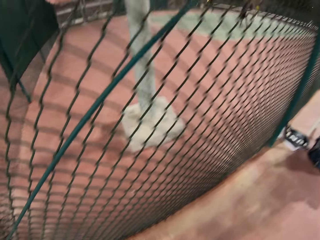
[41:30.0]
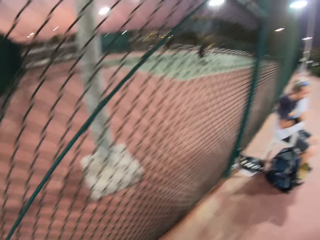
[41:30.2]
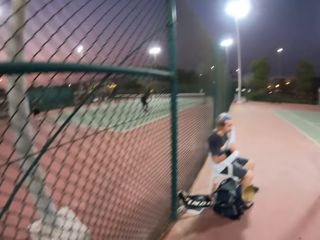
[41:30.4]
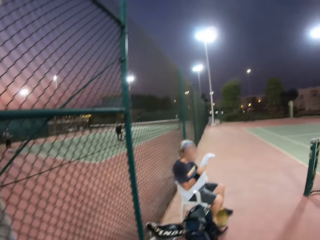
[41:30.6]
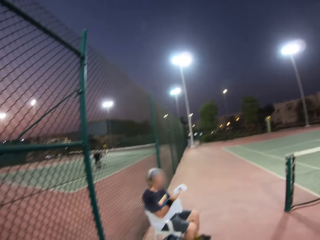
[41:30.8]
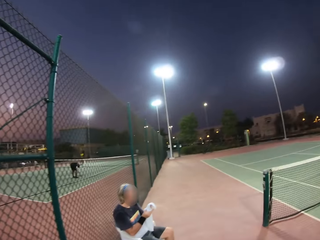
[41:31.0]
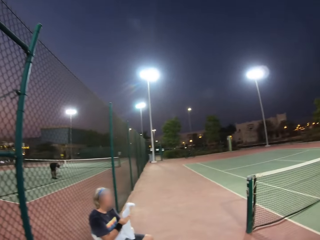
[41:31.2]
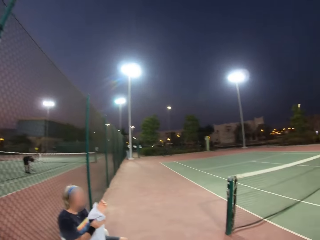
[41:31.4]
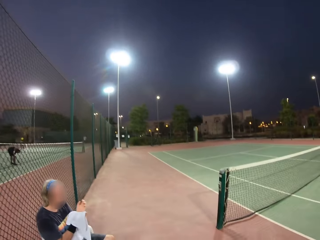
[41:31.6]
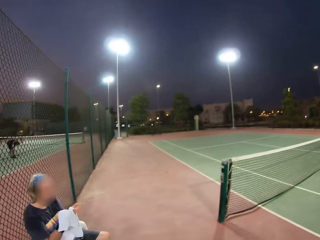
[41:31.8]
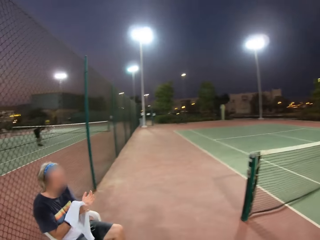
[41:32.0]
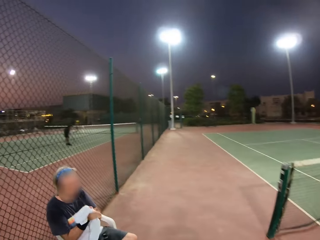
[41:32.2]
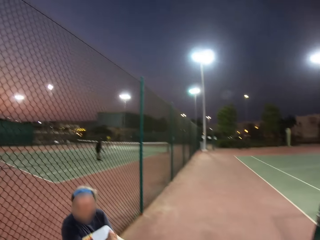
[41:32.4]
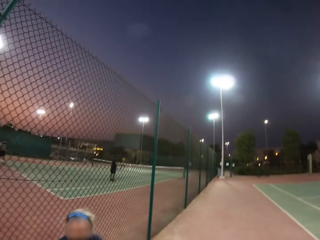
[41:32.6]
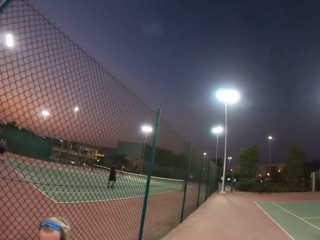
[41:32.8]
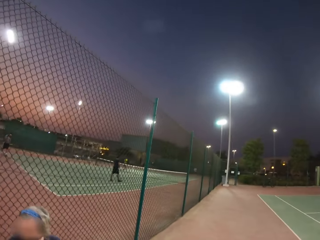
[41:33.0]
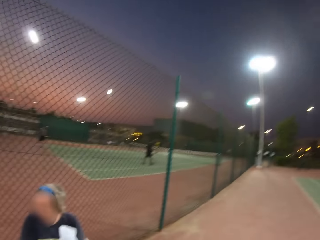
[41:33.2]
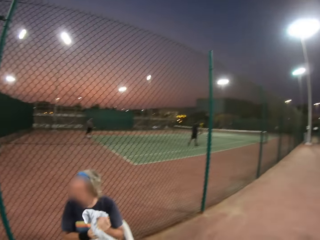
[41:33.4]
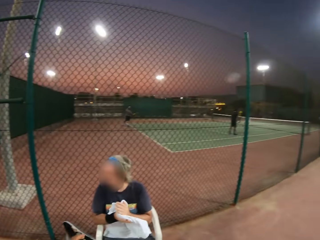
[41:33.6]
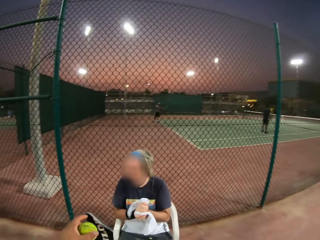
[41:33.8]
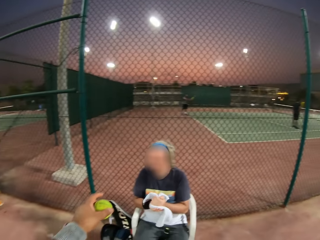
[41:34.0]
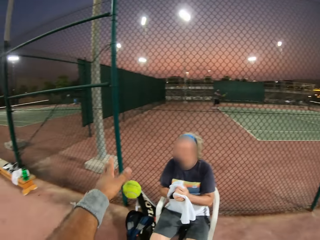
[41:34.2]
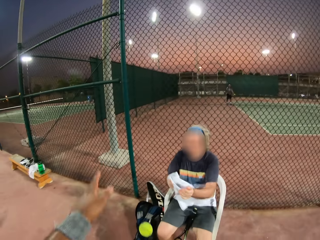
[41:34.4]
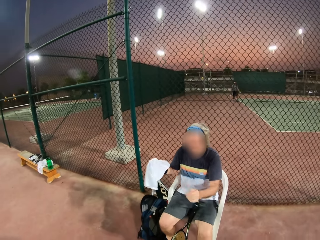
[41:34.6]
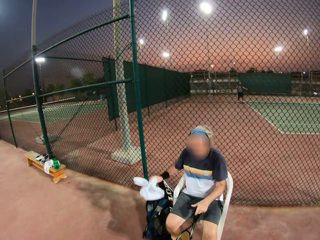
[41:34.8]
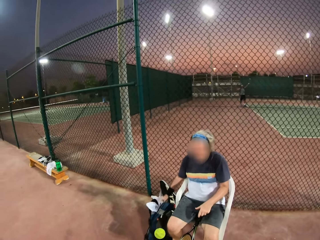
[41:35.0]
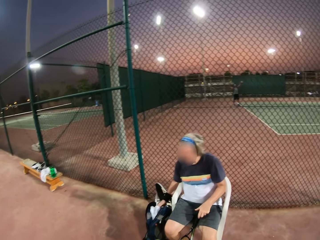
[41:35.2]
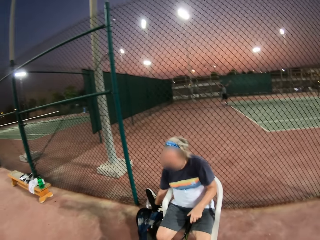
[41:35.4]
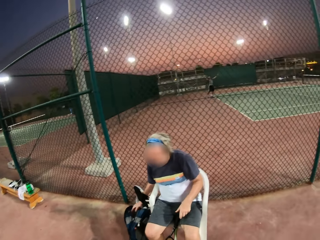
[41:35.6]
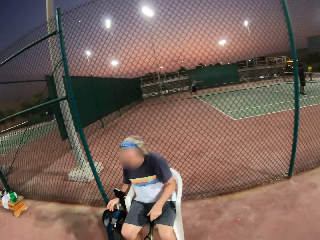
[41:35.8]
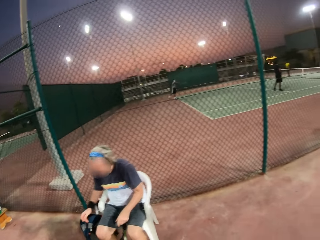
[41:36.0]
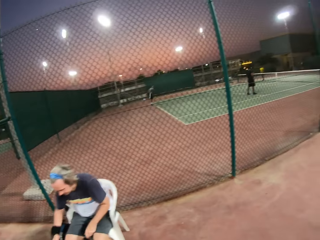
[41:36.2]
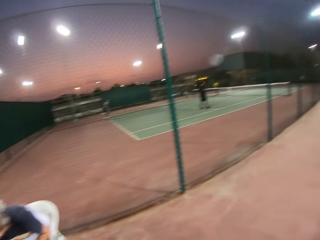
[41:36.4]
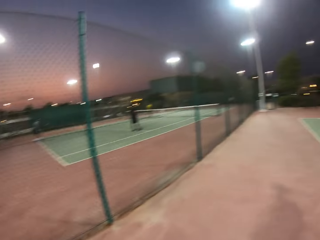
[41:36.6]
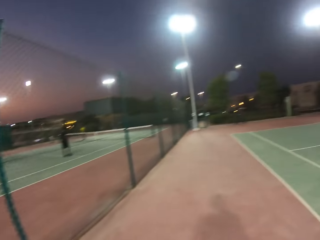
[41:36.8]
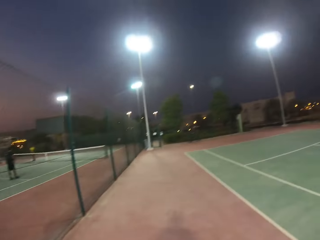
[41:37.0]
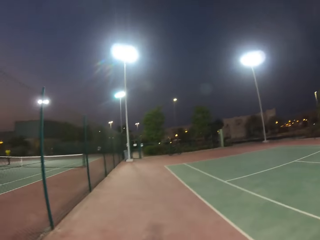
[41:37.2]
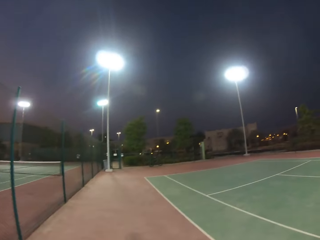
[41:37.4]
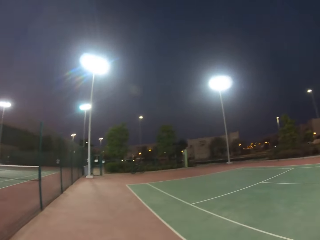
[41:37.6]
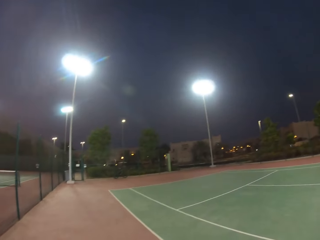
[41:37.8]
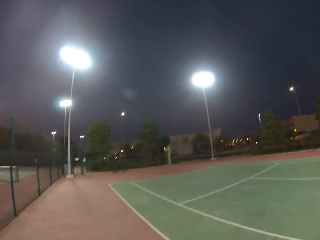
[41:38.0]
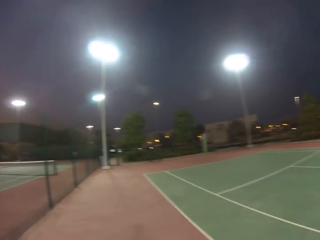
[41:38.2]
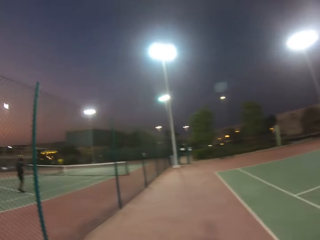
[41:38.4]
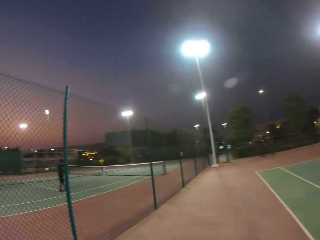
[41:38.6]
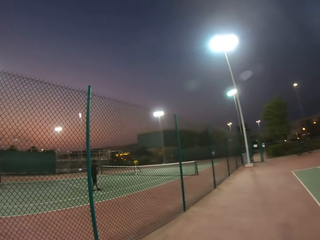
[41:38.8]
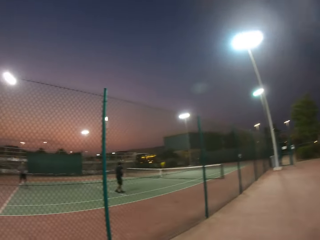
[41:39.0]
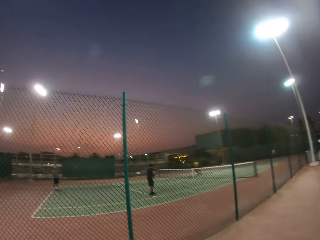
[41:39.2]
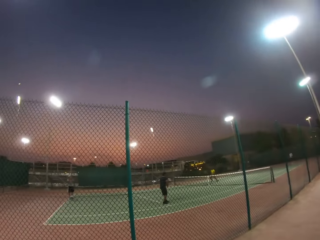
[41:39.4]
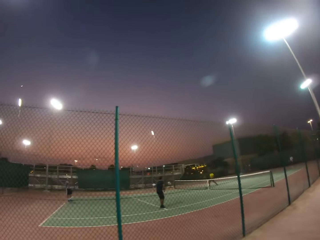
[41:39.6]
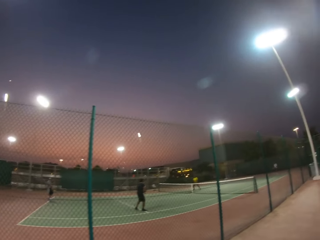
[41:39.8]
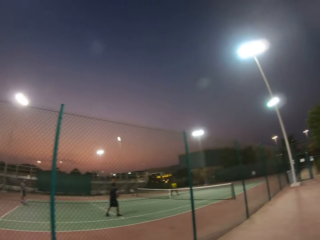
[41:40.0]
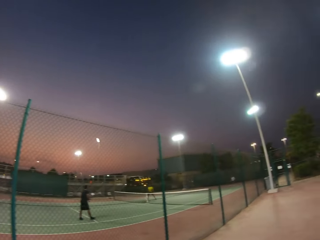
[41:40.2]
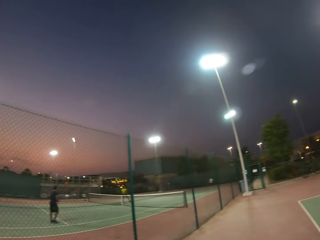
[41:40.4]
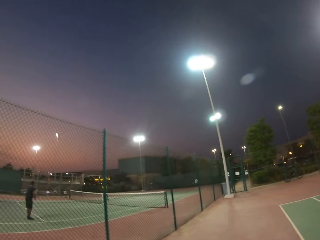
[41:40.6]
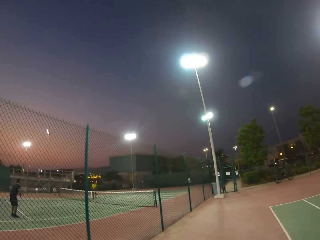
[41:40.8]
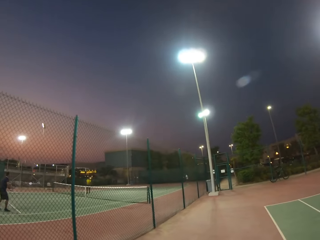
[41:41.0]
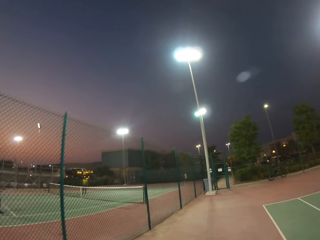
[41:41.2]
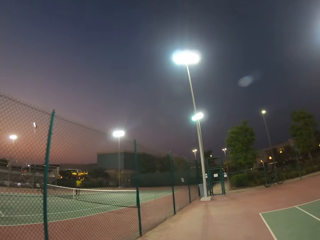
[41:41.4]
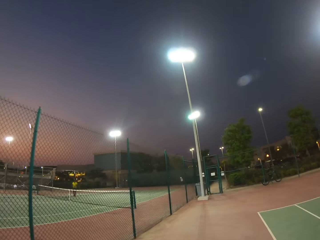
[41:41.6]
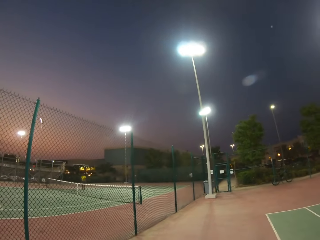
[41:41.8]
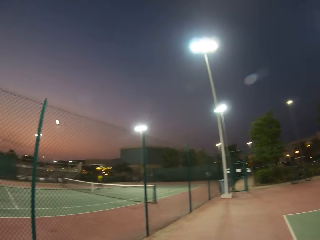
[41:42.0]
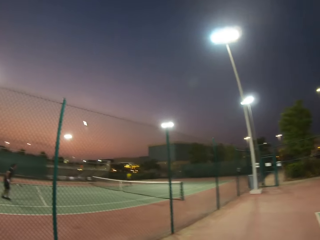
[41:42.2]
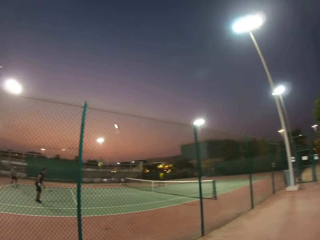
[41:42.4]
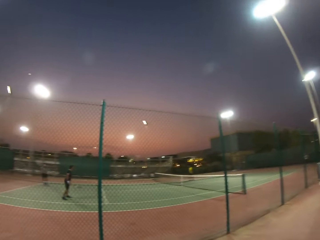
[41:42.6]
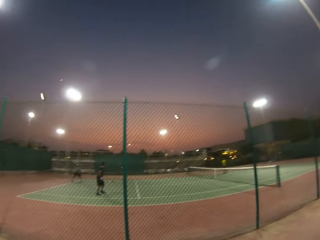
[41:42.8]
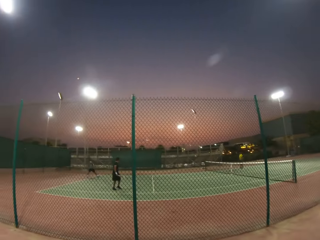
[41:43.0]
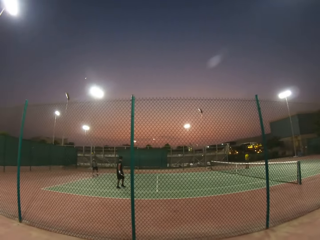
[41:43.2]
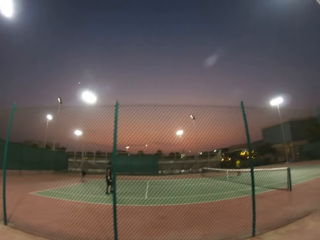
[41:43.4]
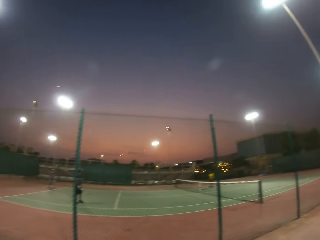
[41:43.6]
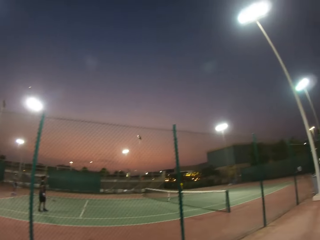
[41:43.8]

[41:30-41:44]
The camera wearer throws the ball on the ground to a person. They stare at the pitch. They walk around.

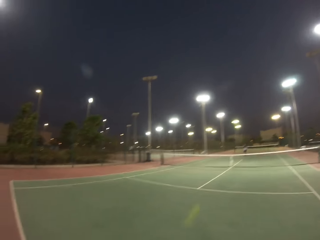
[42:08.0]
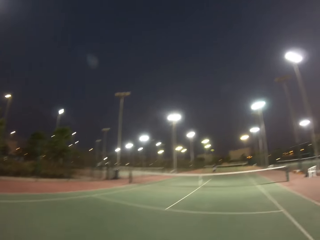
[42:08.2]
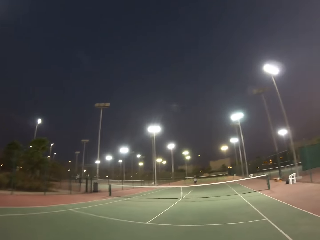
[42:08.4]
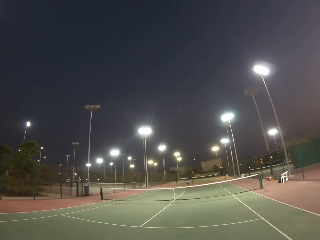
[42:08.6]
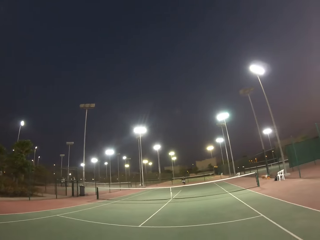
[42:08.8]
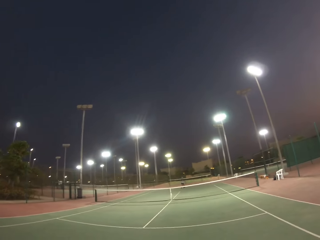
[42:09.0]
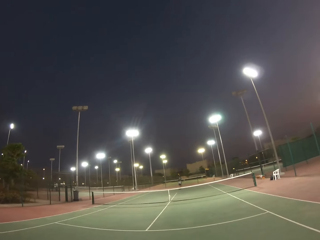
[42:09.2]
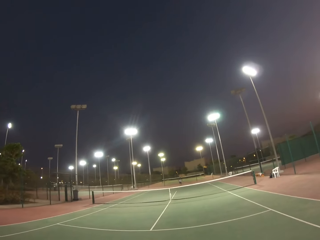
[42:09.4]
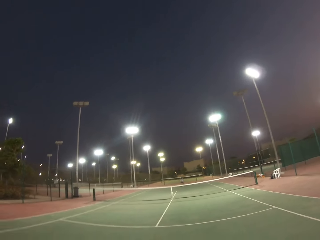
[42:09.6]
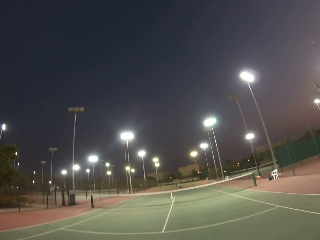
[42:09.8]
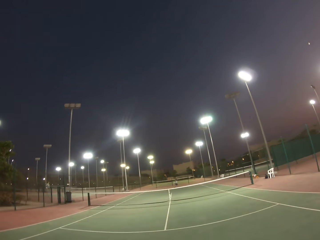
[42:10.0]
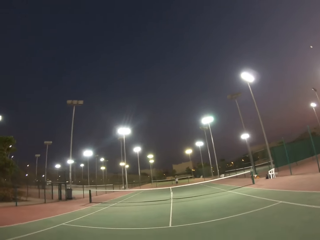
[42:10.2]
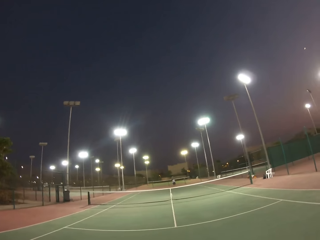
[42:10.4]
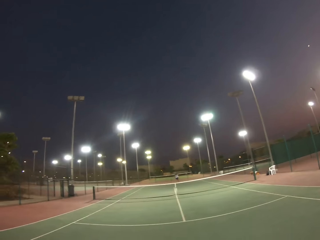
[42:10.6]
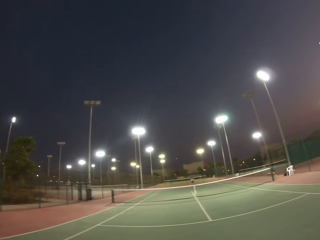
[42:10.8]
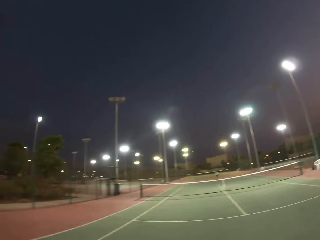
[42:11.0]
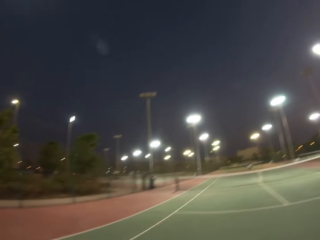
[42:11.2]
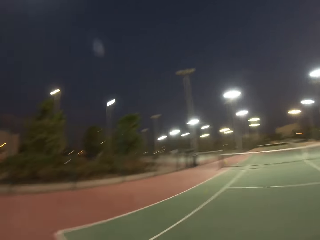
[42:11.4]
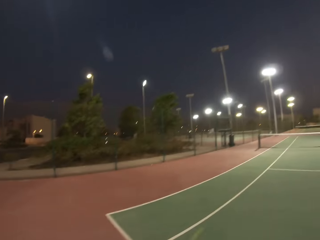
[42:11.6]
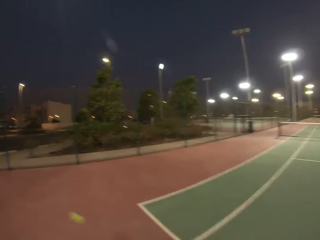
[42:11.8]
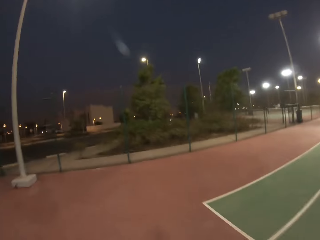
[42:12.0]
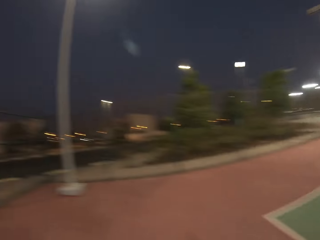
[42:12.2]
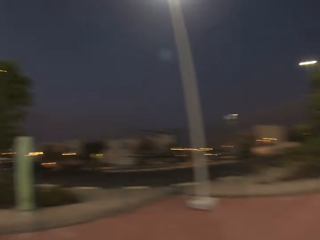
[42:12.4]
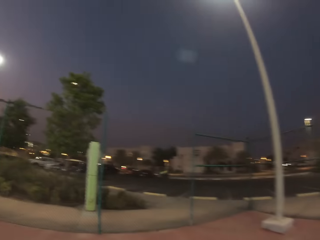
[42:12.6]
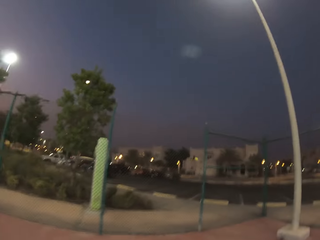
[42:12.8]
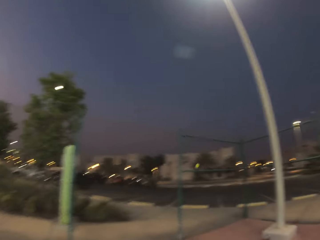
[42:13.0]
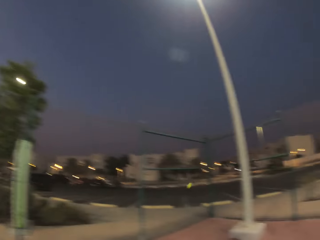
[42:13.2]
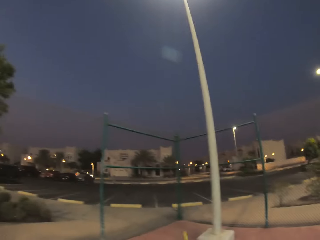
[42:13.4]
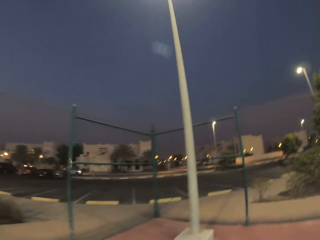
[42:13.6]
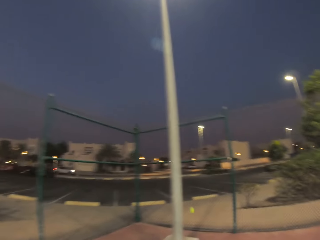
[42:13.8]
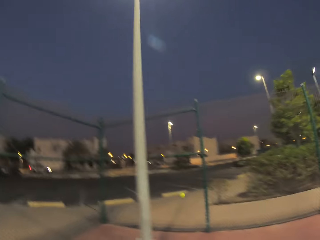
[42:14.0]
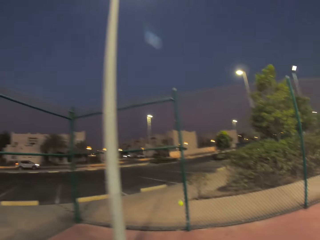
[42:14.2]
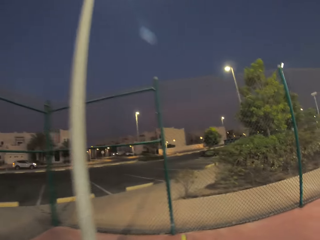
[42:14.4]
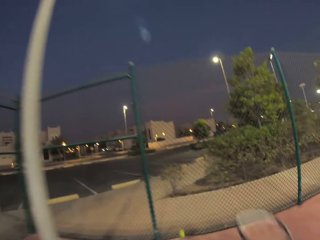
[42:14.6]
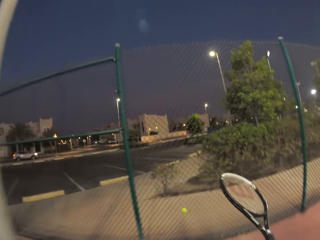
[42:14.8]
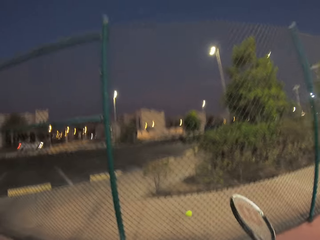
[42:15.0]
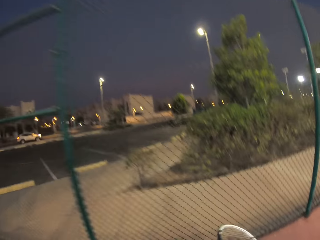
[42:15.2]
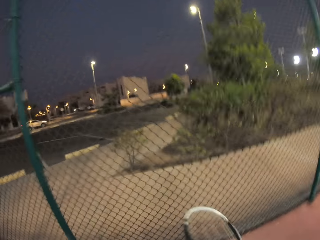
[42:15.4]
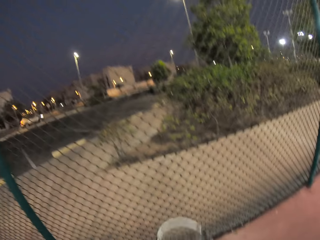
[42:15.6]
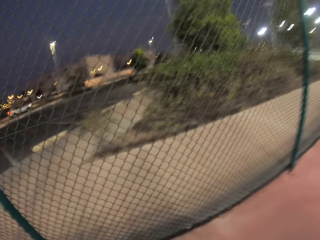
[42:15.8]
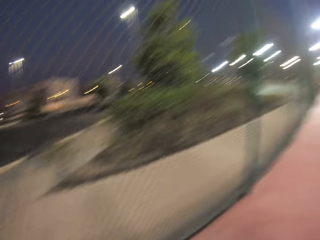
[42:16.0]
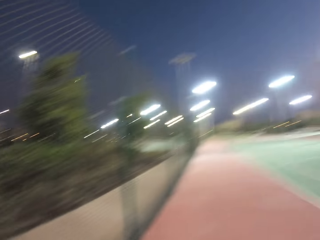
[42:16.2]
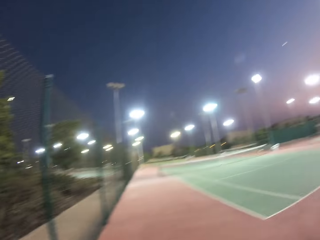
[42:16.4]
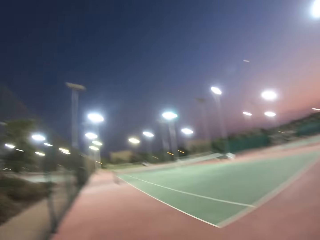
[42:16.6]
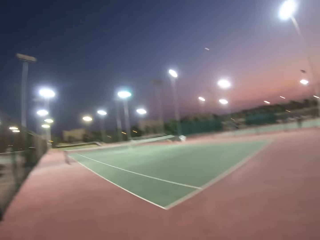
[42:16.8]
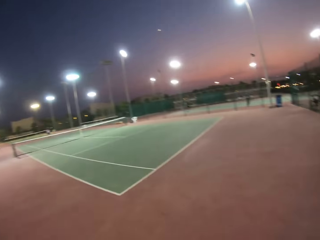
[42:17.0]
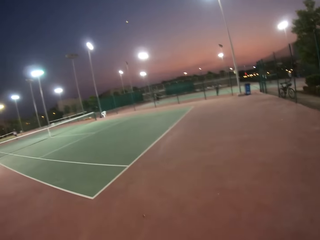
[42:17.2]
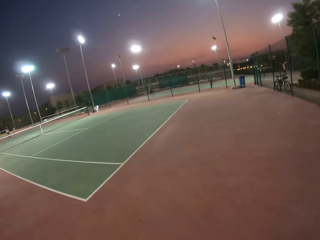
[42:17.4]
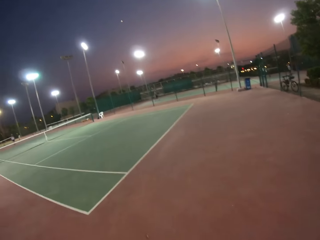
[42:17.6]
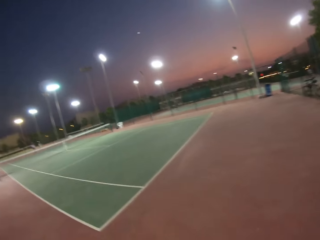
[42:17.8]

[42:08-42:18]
The camera wearer plays lawn tennis. They play tennis.
